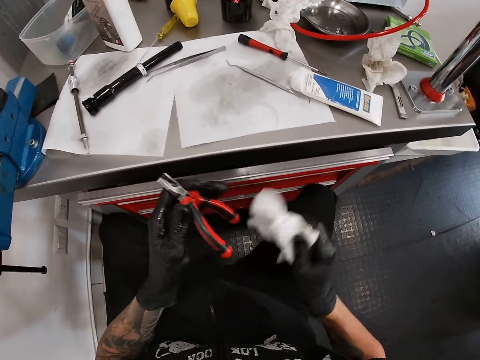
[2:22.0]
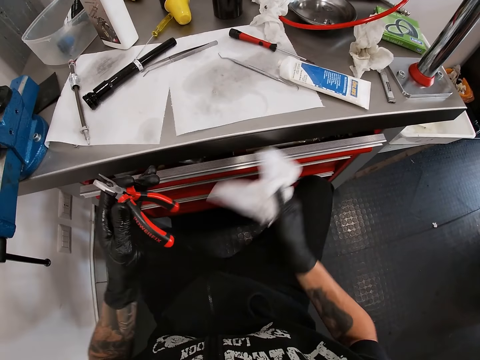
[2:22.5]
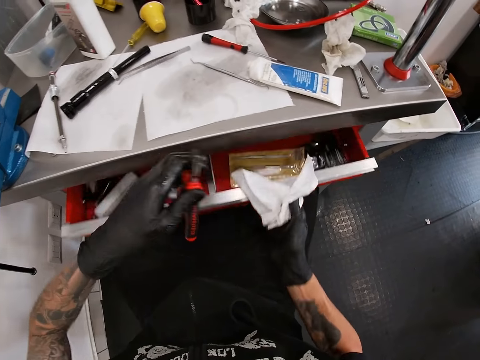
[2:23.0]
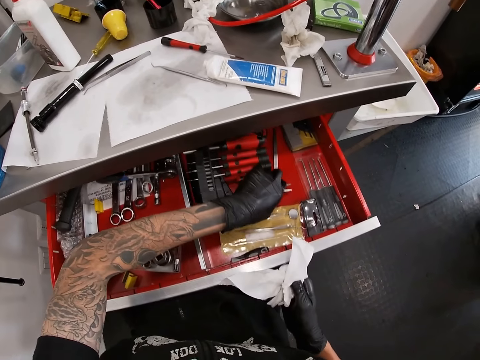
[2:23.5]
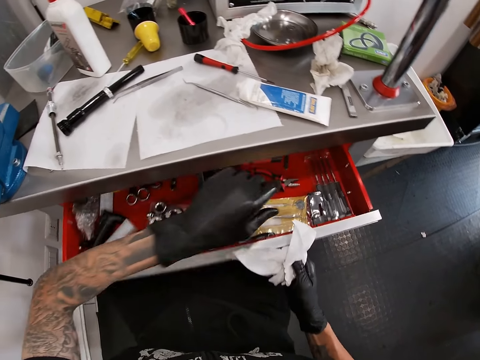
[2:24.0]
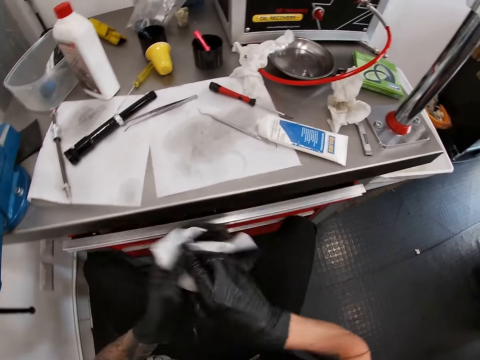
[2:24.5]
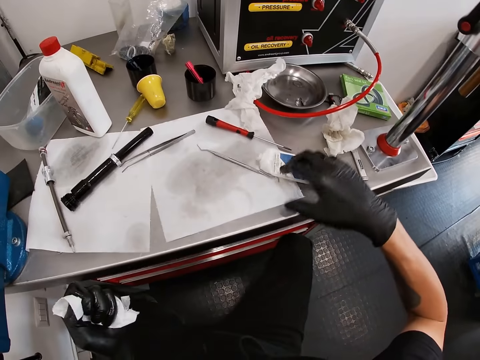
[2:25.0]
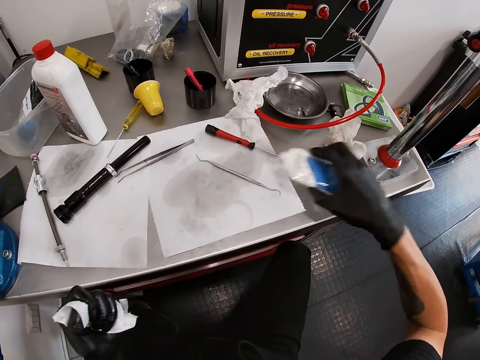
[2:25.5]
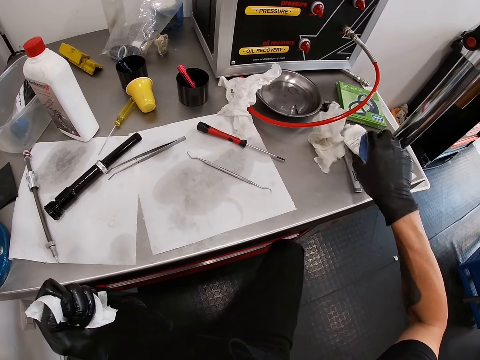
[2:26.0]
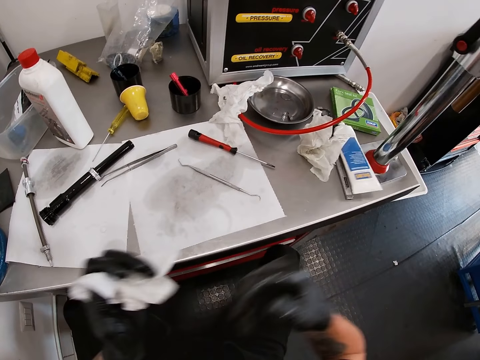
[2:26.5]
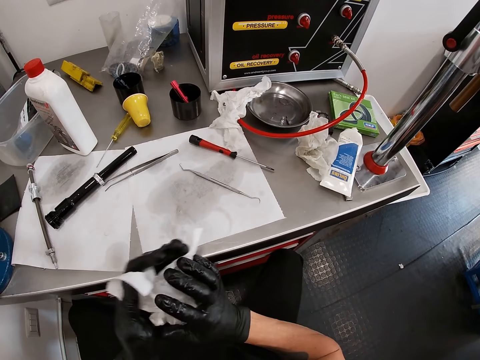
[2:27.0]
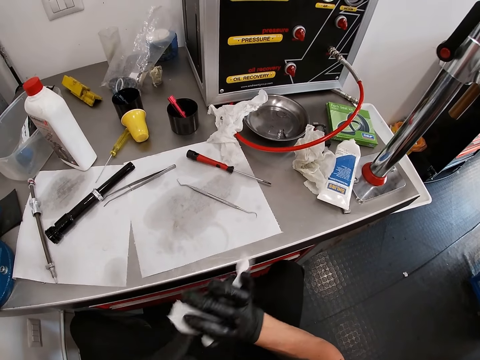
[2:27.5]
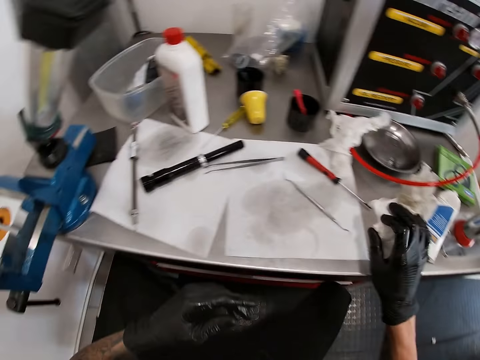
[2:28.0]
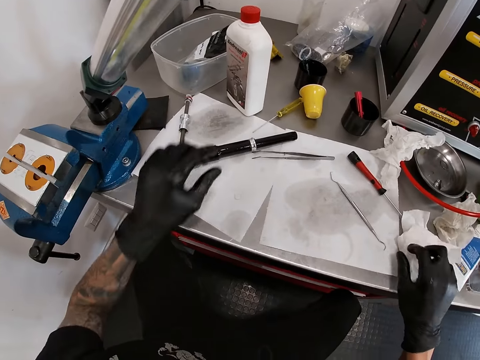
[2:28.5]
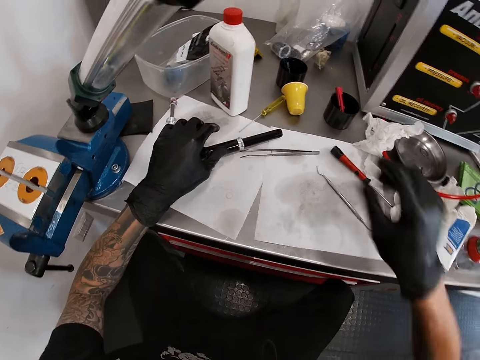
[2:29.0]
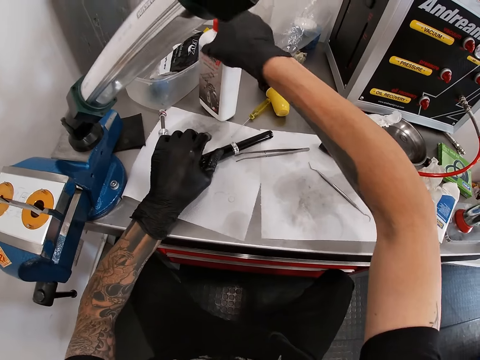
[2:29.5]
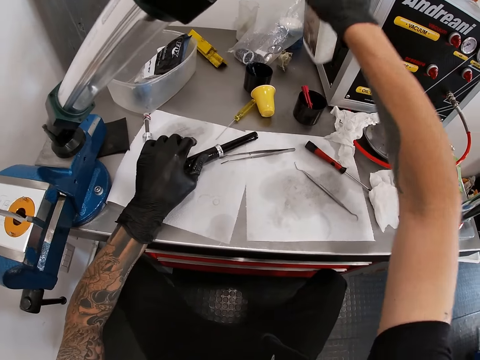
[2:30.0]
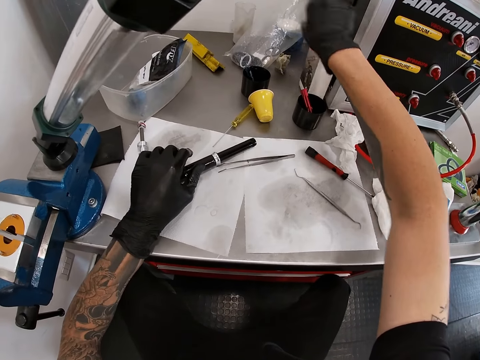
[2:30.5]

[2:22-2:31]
The camera wearer opens a drawer with the tissue in his right hand. He puts the plier in the drawer with his left hand. He closes the drawer with the tissue in his right hand. He lifts a tube or bottle from the work bench with his right hand. He drops the tube on the work bench with his right hand. He cleans his hands with the tissue paper. He drops the tissue paper on the work bench with his right hand. He lifts the bottle from the work bench with his right hand. He drops the bottle on the work bench with his right hand.

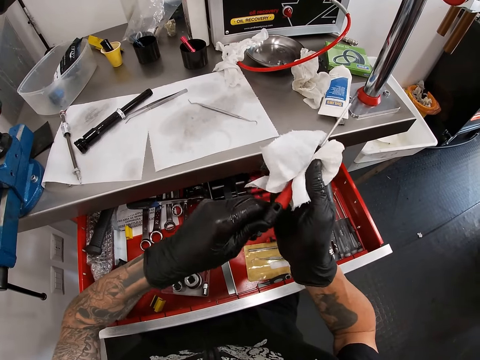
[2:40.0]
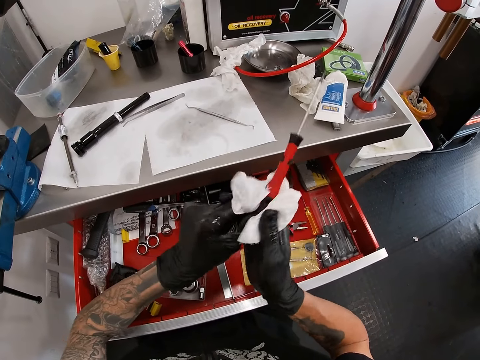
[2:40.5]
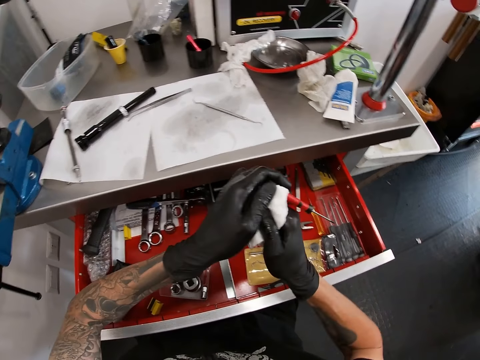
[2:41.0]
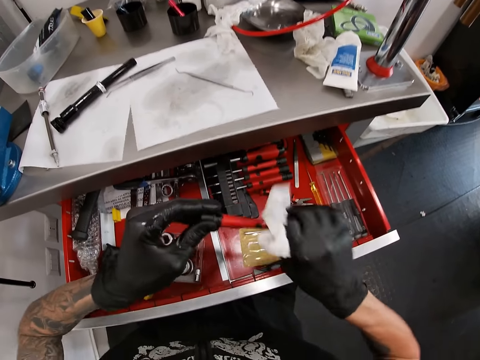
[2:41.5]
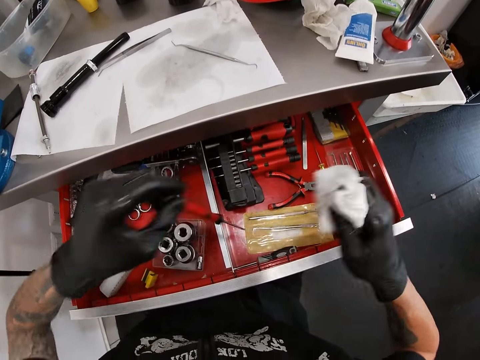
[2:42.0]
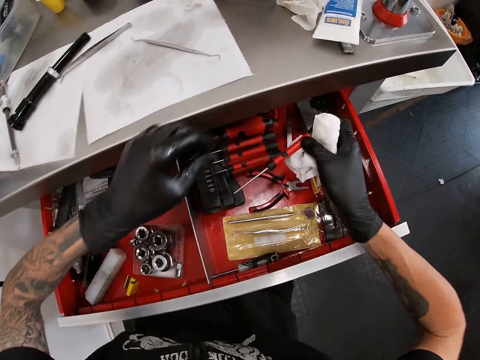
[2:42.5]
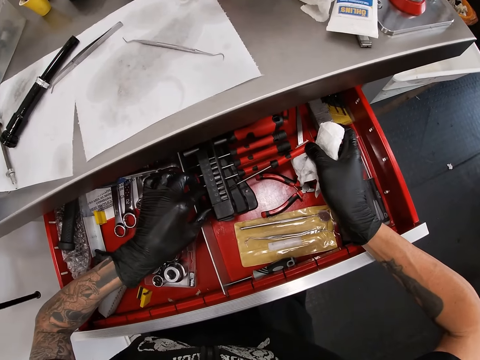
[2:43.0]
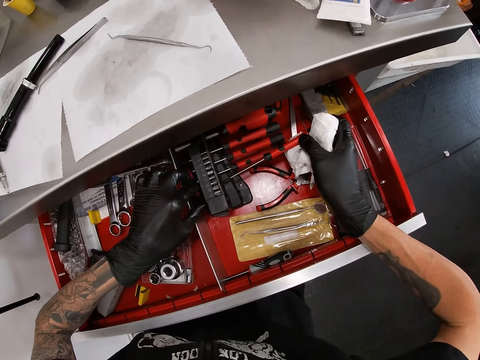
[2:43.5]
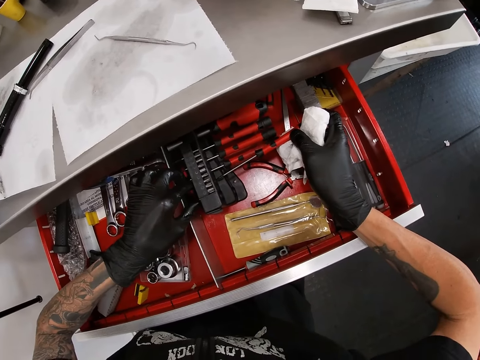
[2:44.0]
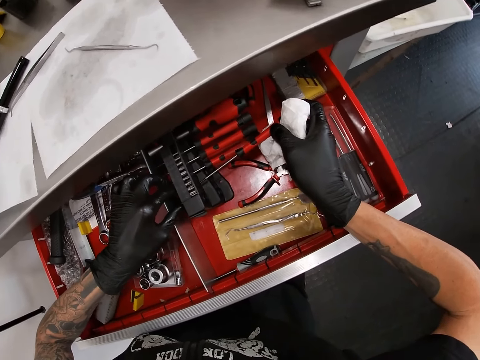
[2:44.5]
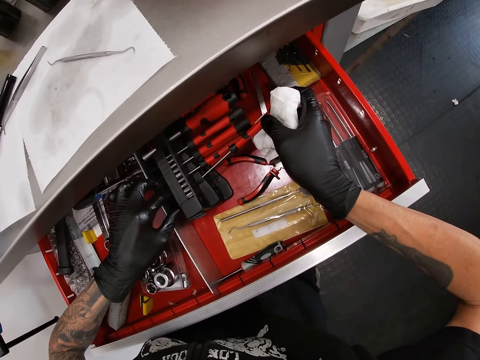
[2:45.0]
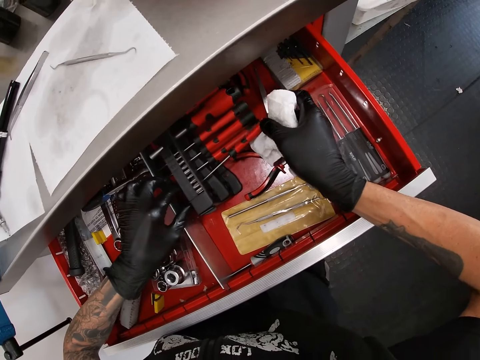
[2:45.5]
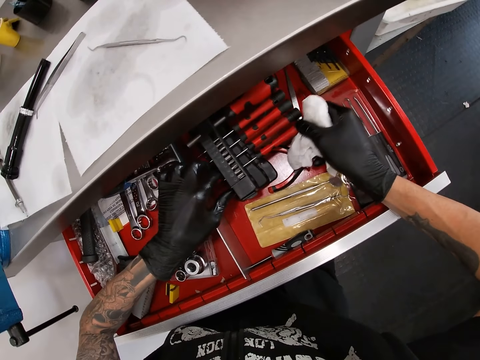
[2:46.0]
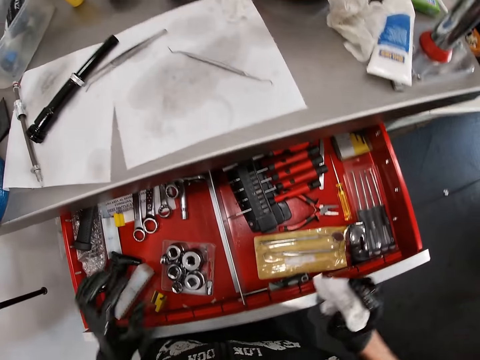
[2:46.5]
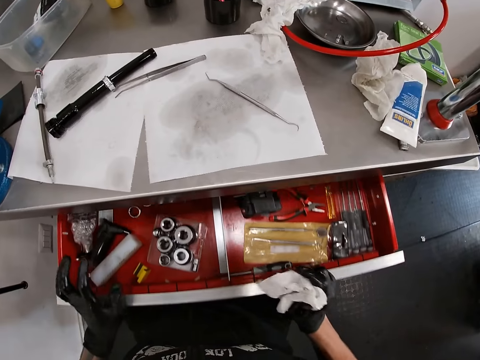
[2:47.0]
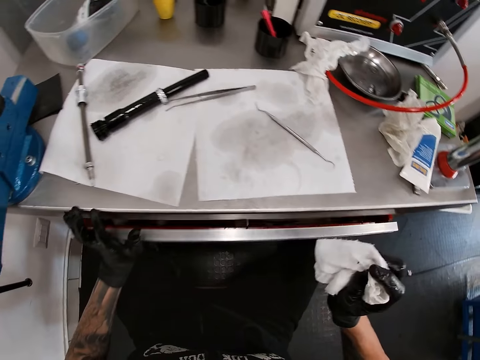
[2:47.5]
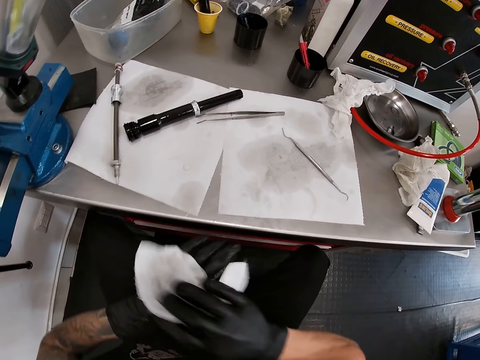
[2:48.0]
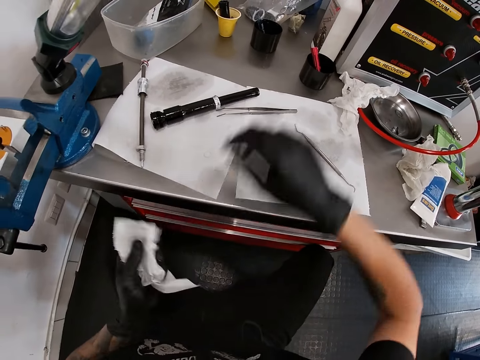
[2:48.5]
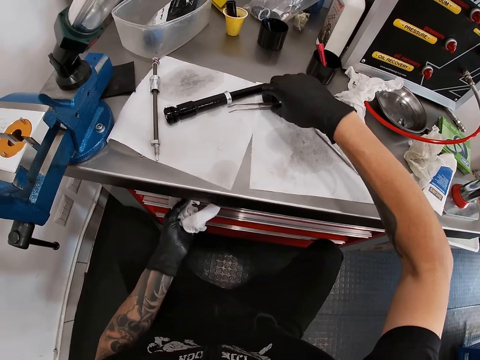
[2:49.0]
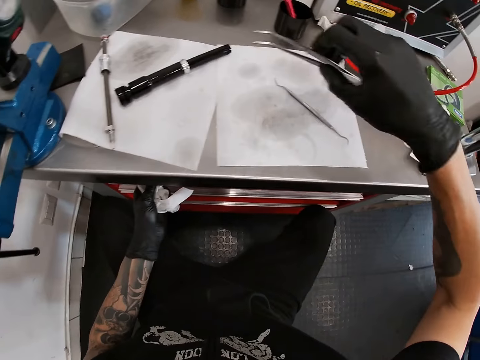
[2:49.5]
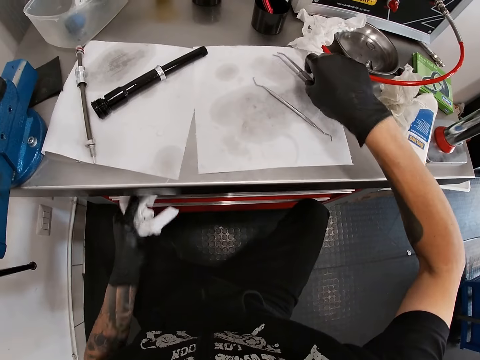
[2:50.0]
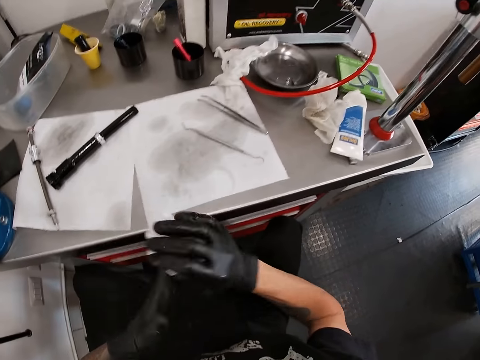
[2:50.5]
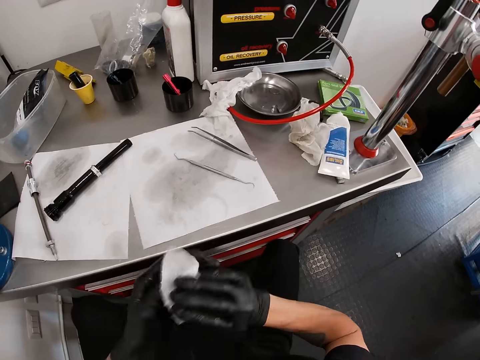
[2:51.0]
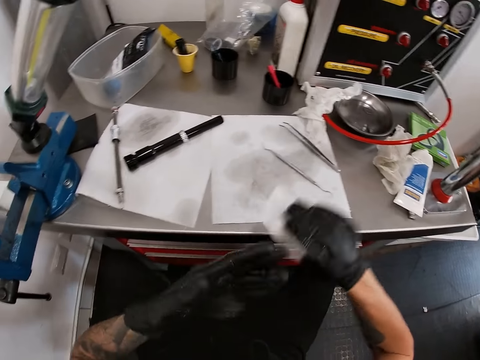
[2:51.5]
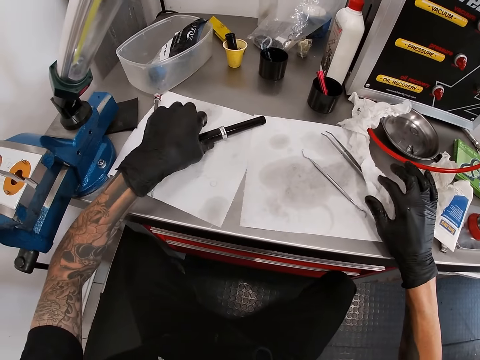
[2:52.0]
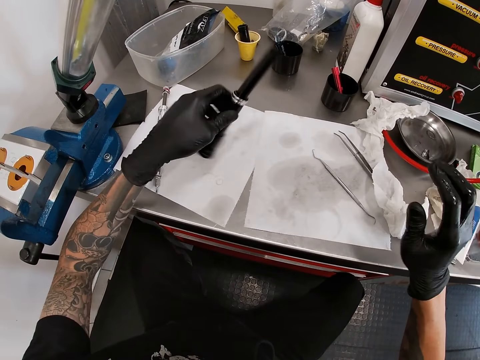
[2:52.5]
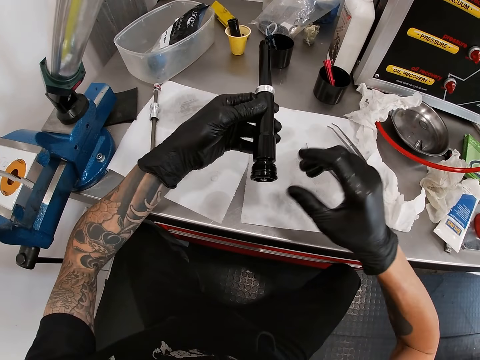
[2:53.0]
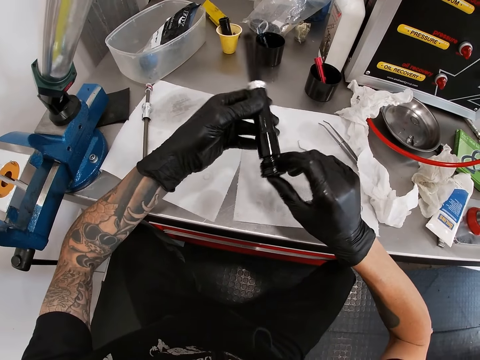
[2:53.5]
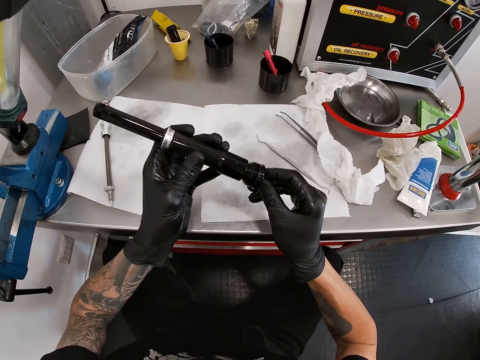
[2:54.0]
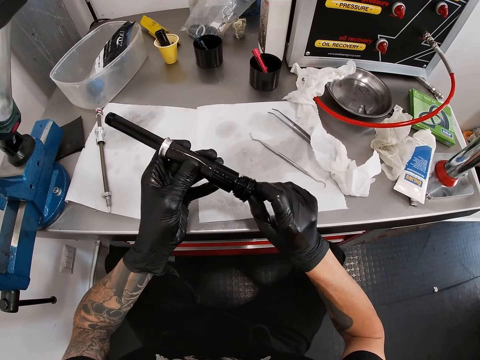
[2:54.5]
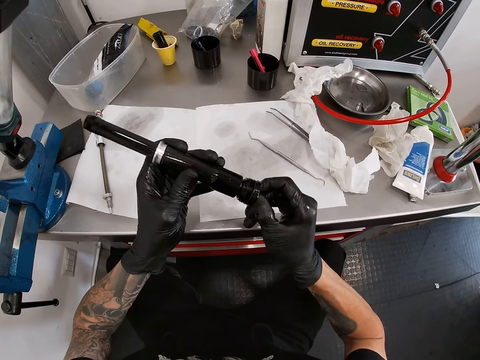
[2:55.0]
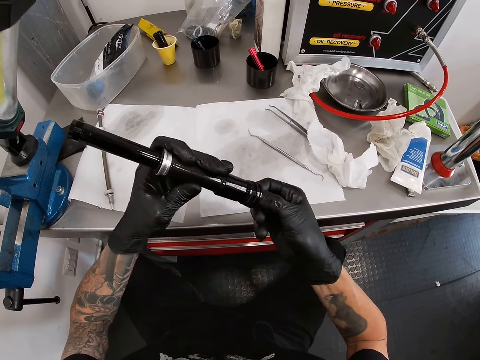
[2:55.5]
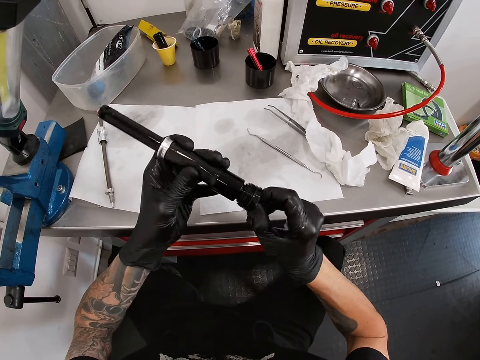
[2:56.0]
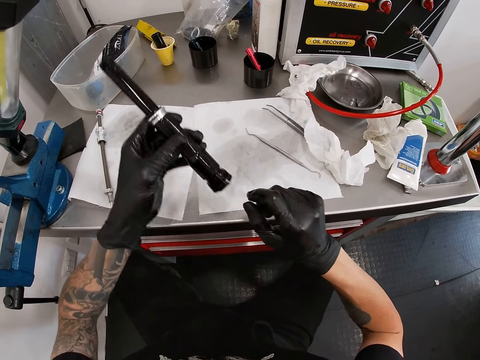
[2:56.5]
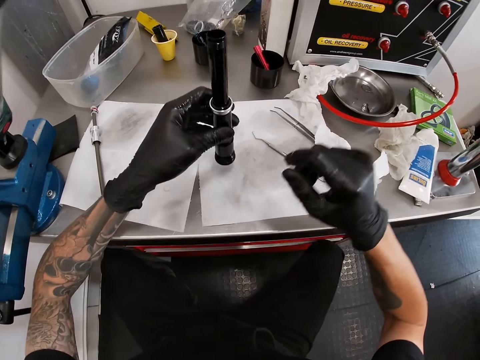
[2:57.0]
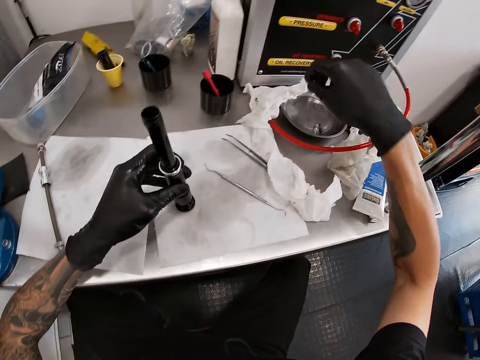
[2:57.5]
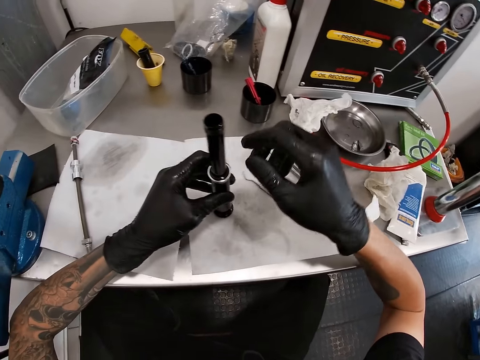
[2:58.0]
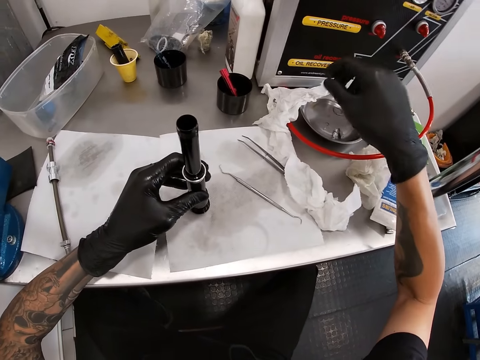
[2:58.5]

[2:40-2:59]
The camera wearer wipes the screwdriver. He puts the screwdriver in the drawer with his right hand. He closes the drawer with both hands. He cleans his hands with the tissue paper. He picks a tweezer from the work bench with his right hand. He touches the drawer with the tissue paper in his left hand. He drops the tweezer on the work bench with his right hand. He cleans his hands with the tissue paper. He drops the tissue paper on the work bench with his right hand. He picks the bicycle hub from the work bench with his left hand. He turns a screw under the bicycle hub with his right hand. He looks at the torch. He drops the bicycle hub on the work bench with his left hand.
